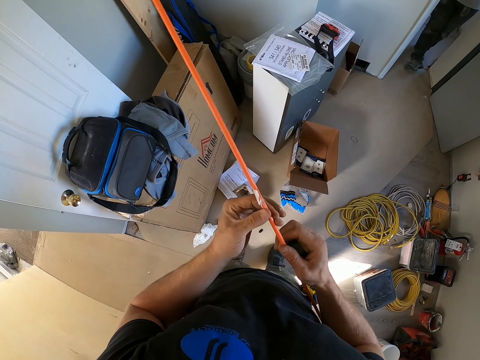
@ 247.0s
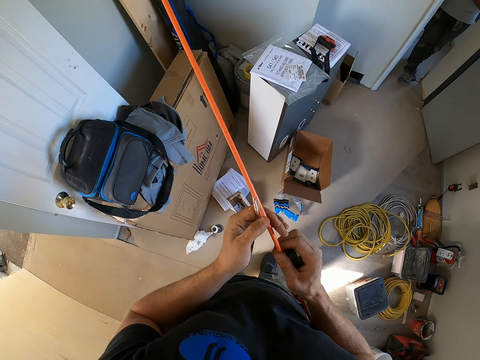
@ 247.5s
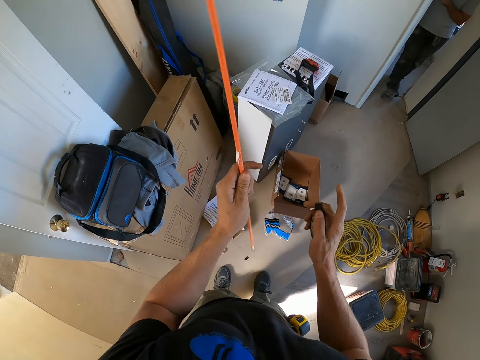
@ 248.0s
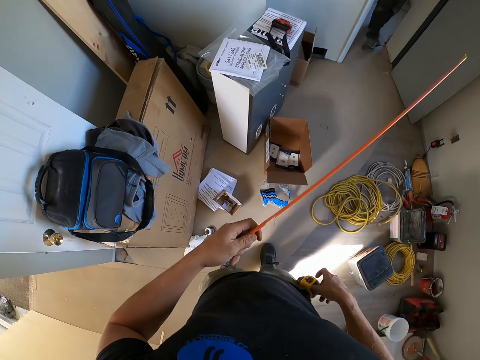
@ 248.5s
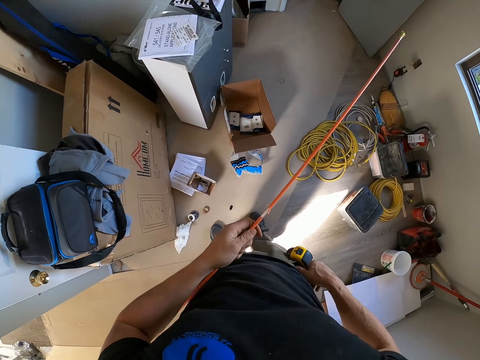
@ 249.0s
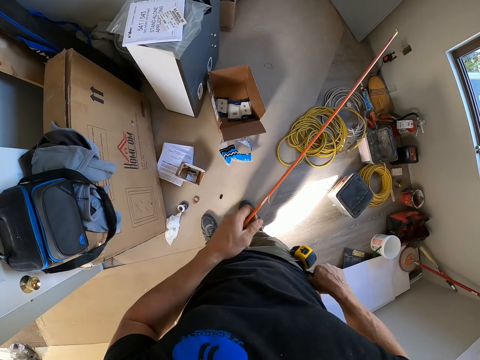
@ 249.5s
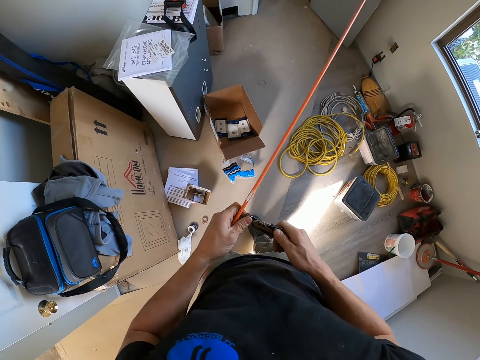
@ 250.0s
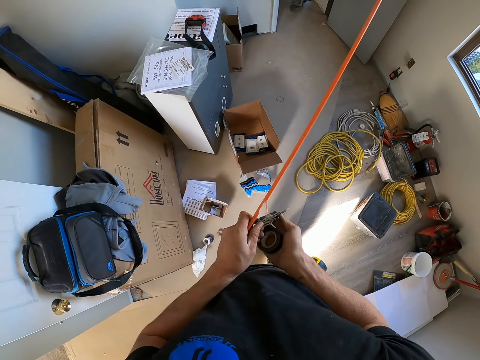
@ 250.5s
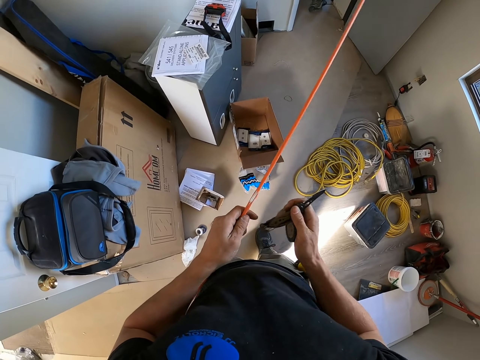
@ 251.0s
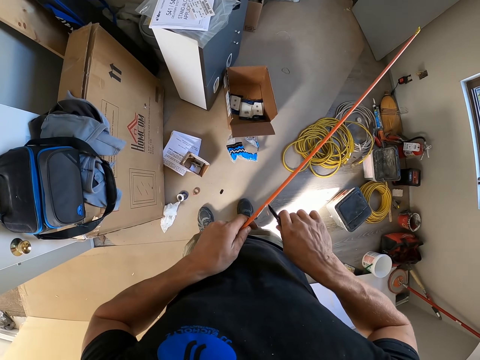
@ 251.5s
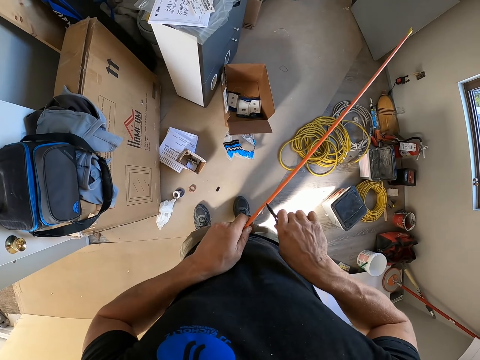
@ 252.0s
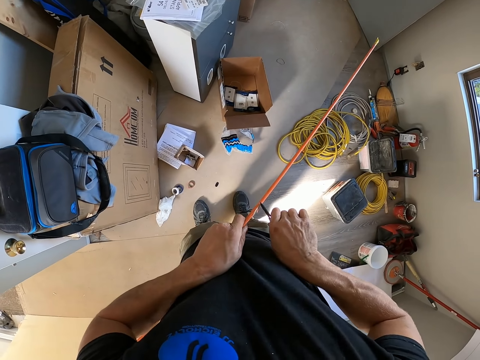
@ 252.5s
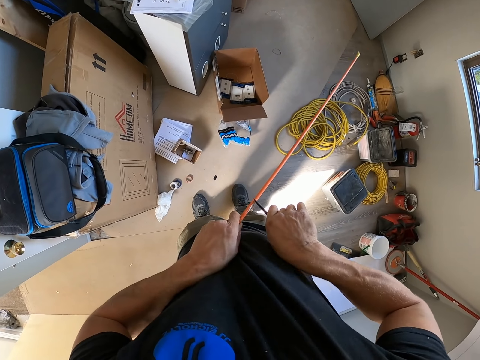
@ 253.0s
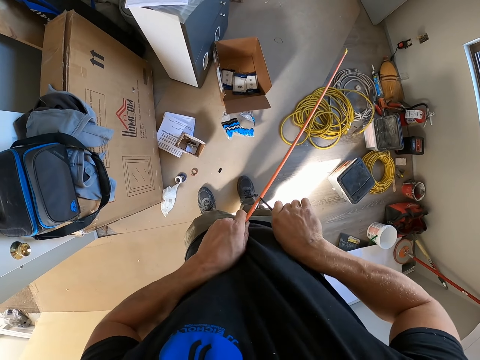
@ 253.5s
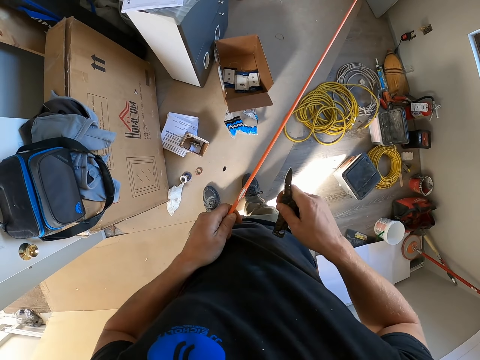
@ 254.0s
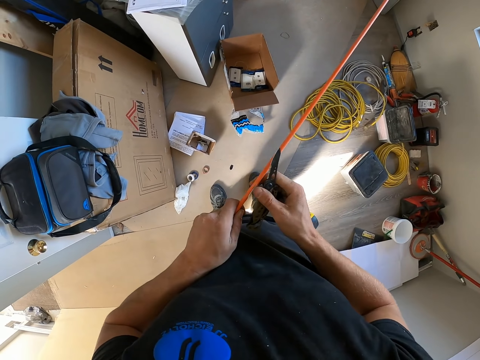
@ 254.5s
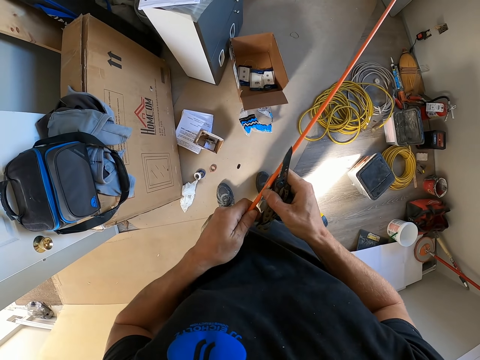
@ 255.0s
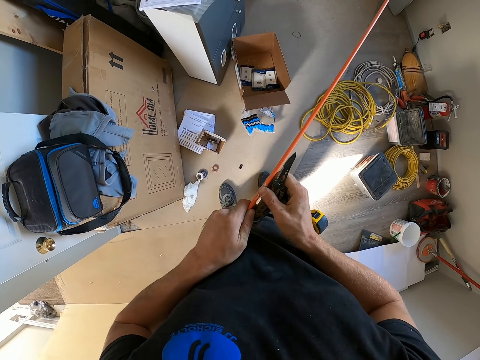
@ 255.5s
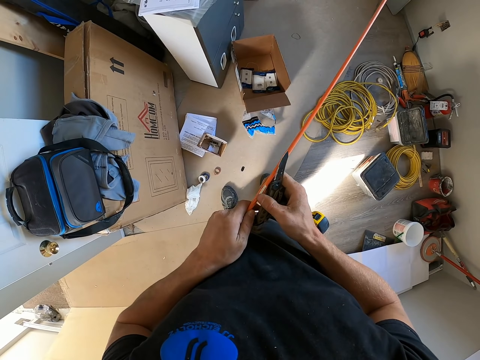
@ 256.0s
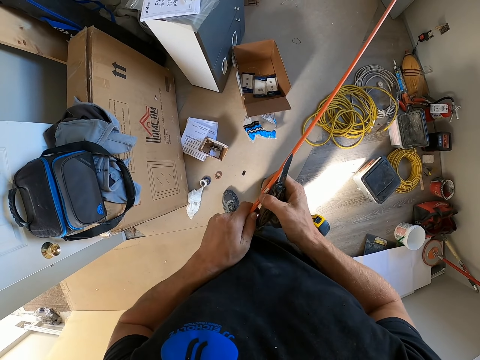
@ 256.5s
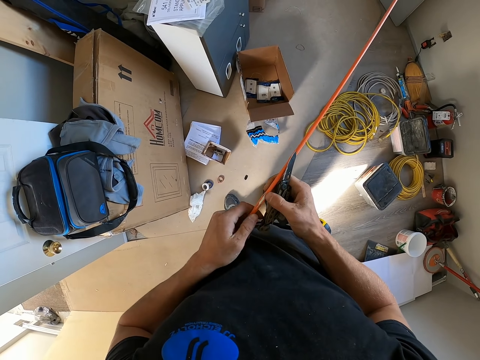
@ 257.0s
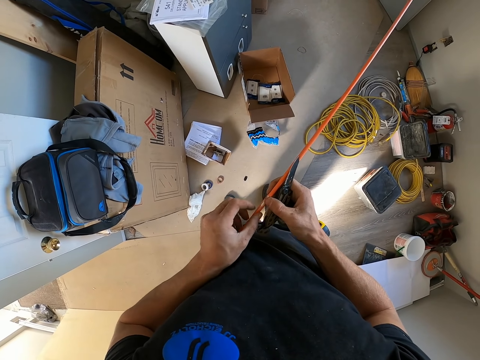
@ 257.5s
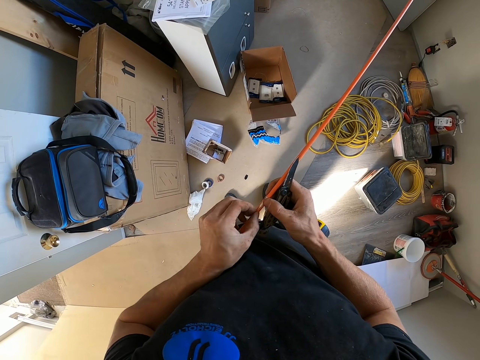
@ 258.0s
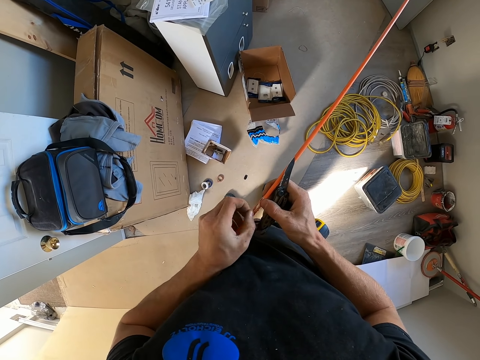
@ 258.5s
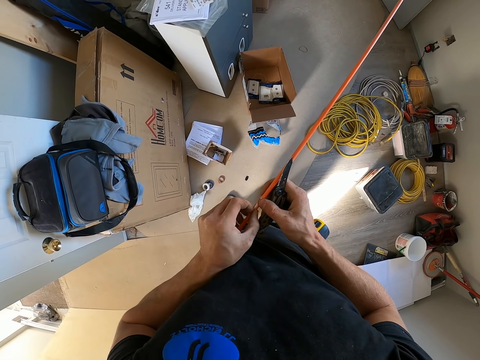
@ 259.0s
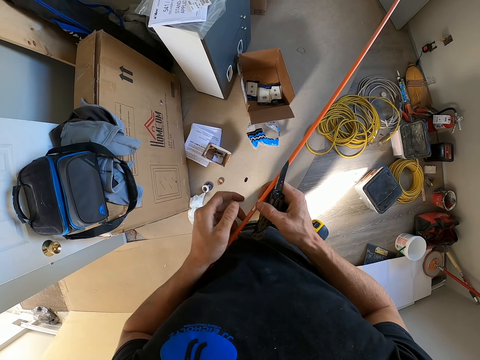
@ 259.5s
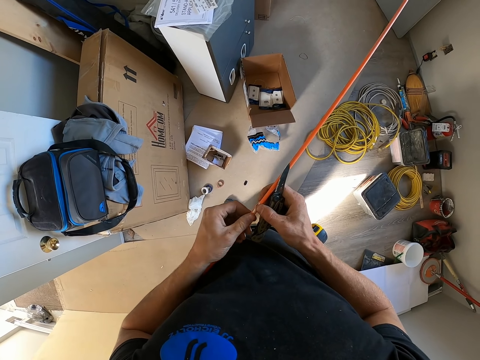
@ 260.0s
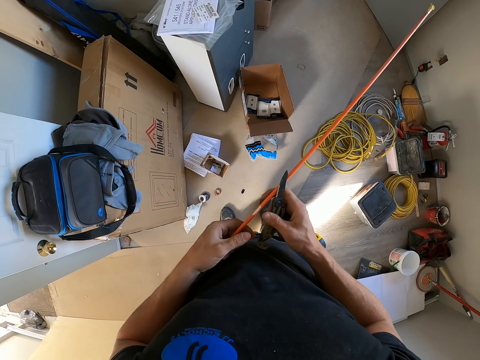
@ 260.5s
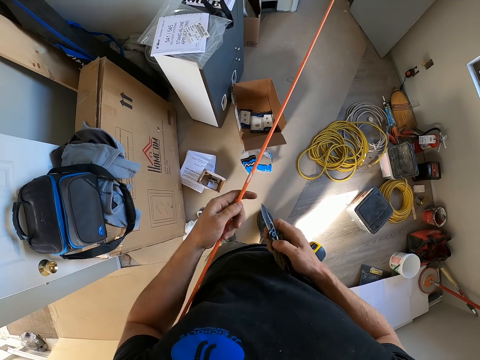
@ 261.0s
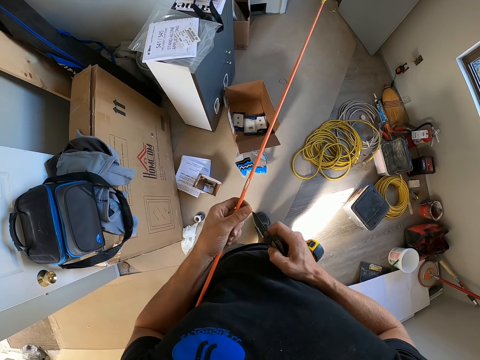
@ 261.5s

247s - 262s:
The camera wearer picks up a hand knife. They cut something with the knife.

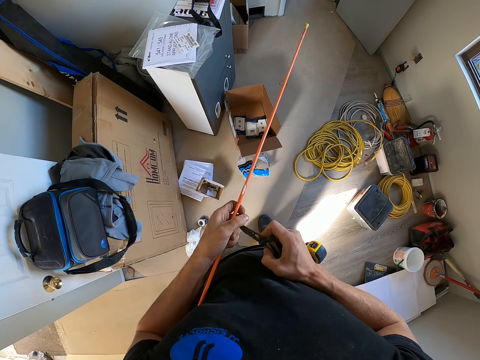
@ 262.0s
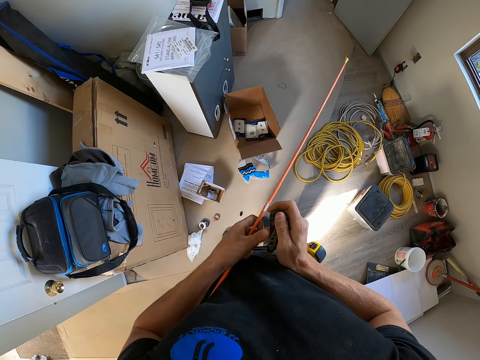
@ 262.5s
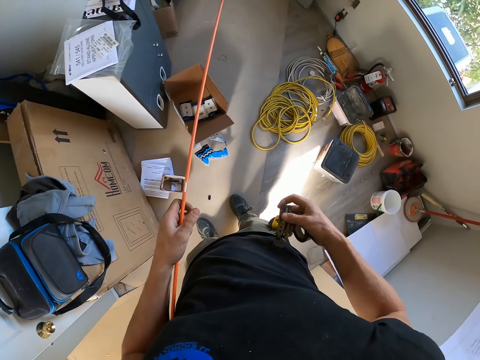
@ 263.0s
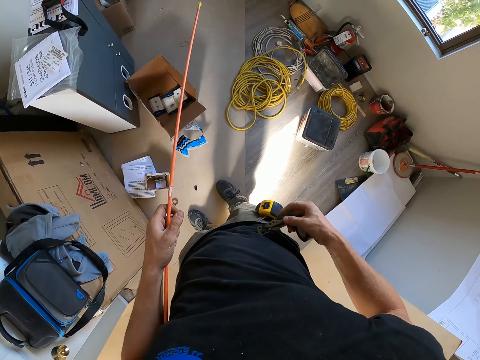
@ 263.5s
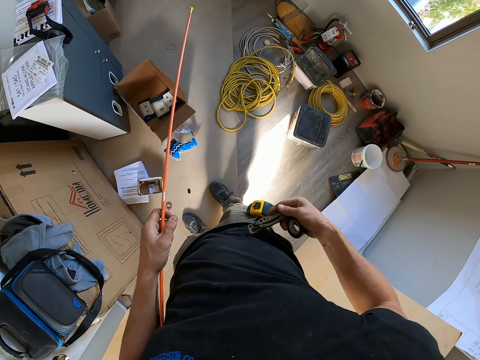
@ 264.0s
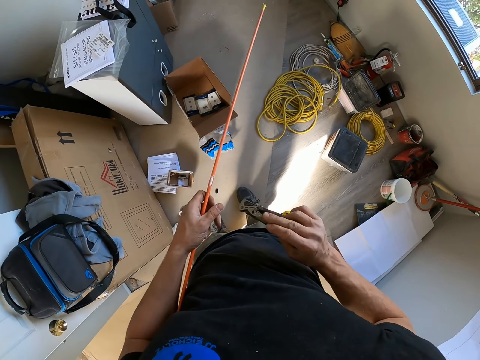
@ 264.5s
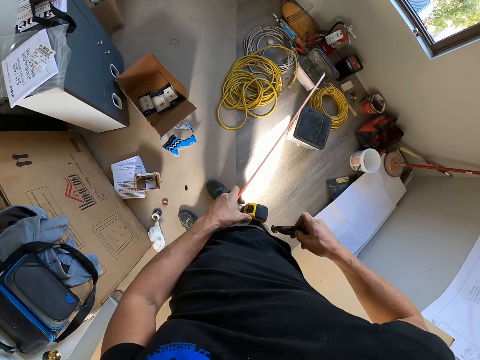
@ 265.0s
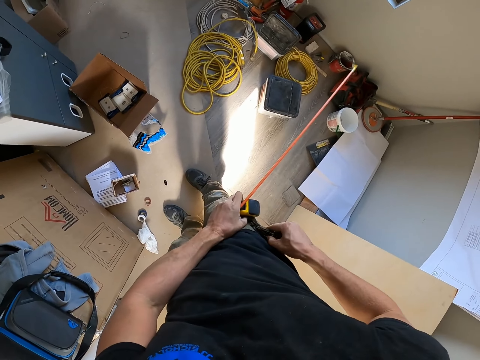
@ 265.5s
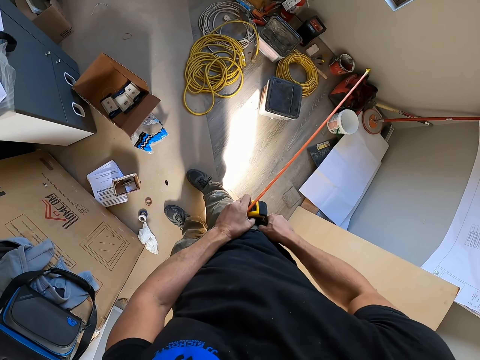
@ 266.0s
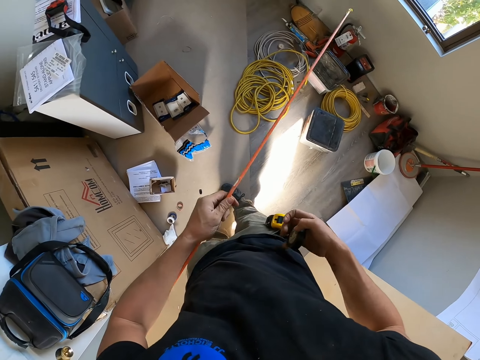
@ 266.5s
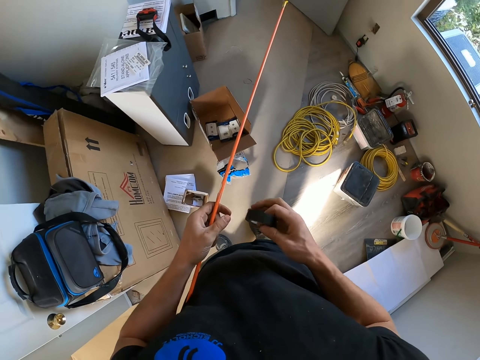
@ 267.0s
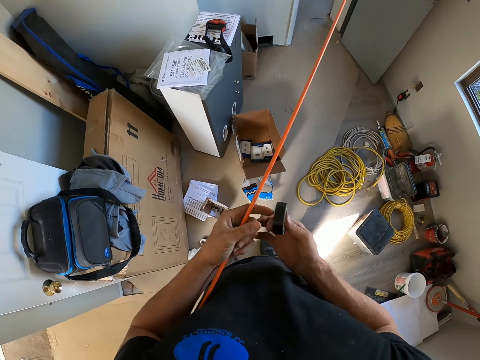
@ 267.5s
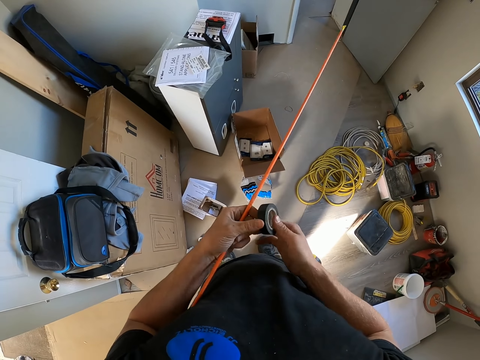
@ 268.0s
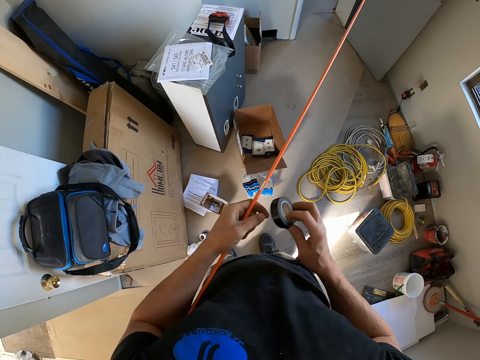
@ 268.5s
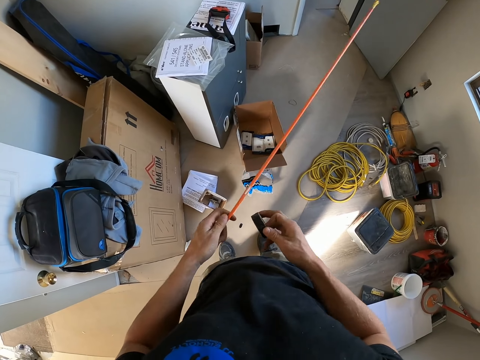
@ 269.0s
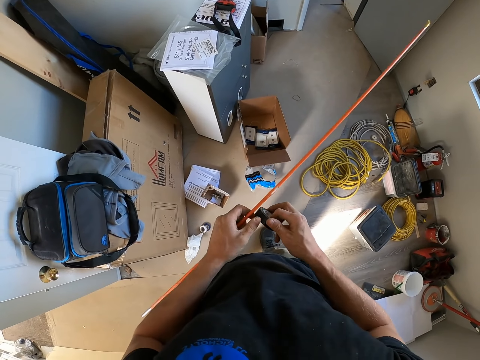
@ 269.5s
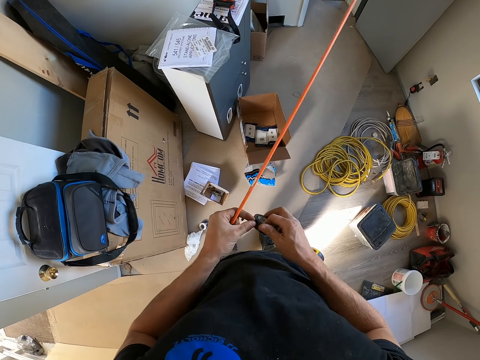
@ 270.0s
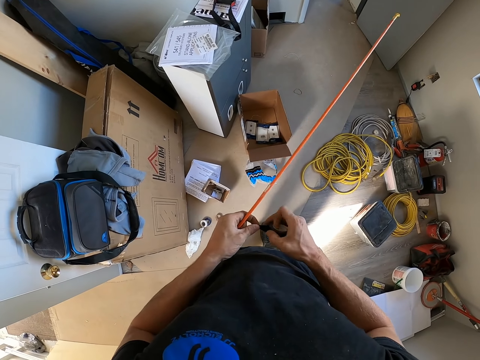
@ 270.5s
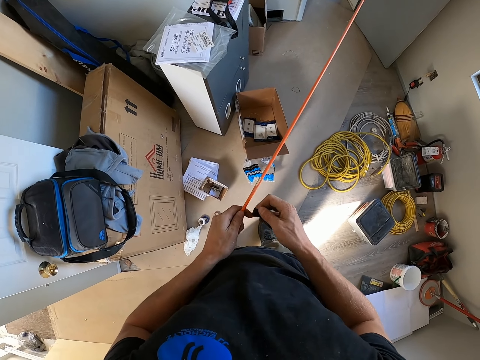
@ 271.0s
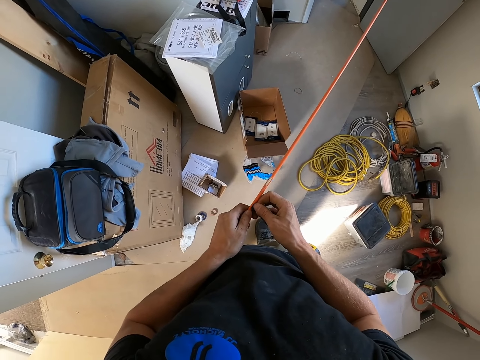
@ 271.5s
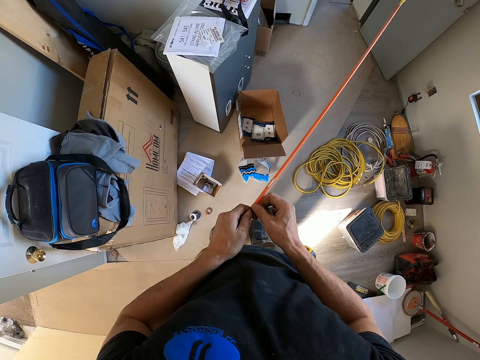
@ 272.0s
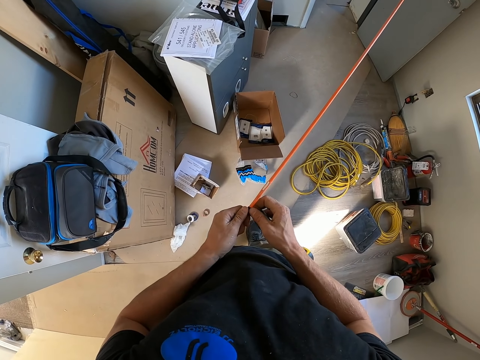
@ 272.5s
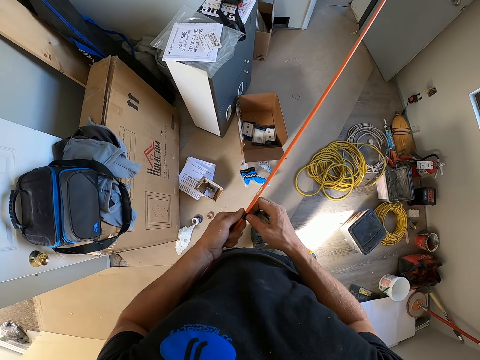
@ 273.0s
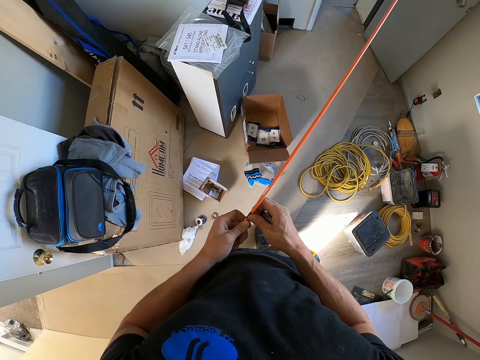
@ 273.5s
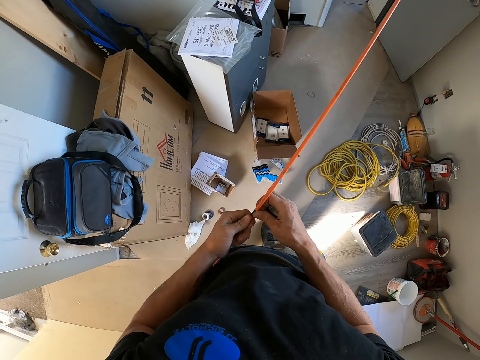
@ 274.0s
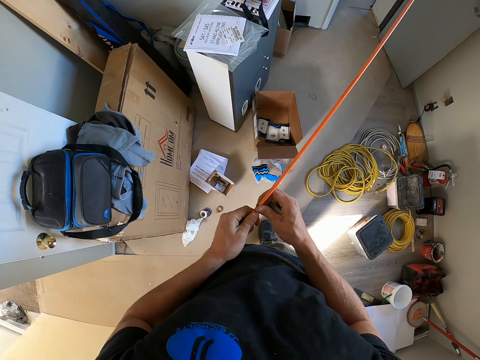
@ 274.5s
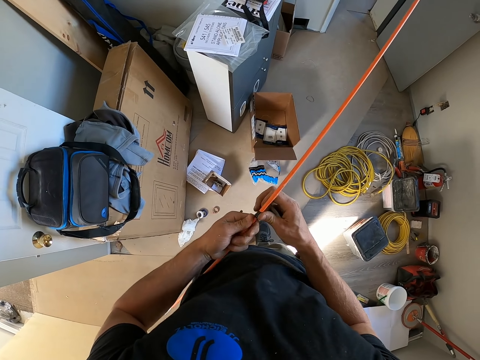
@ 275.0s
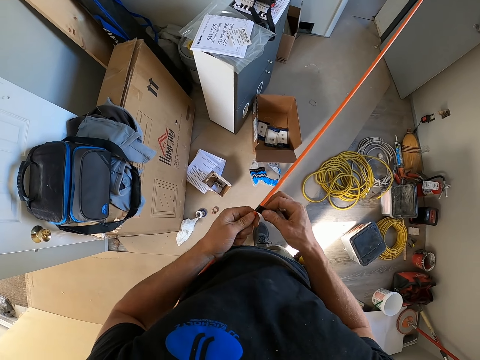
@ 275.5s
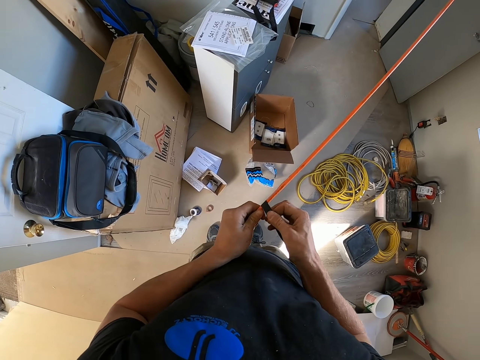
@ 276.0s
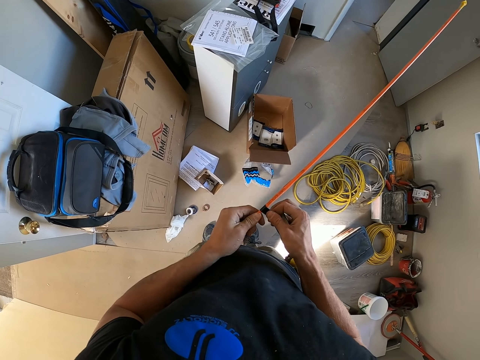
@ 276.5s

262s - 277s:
The camera wearer puts the knife in his pocket. He rolls the black sellotape on the metallic wire.
